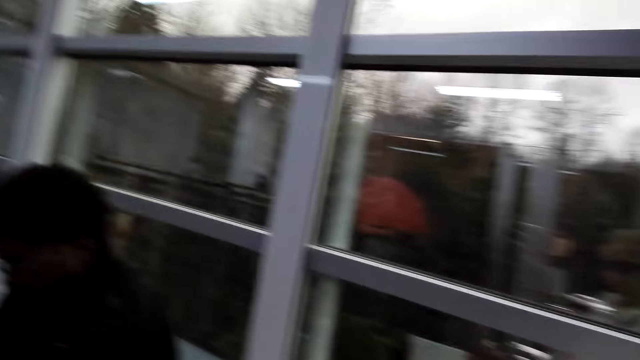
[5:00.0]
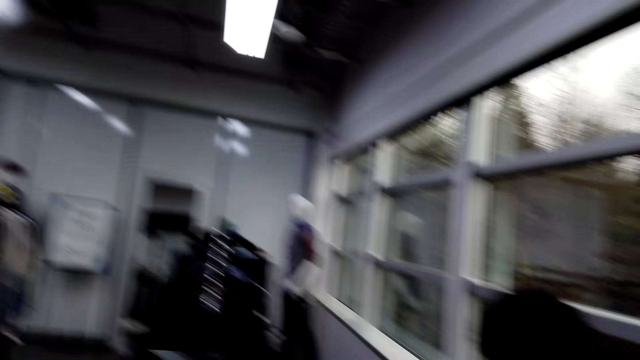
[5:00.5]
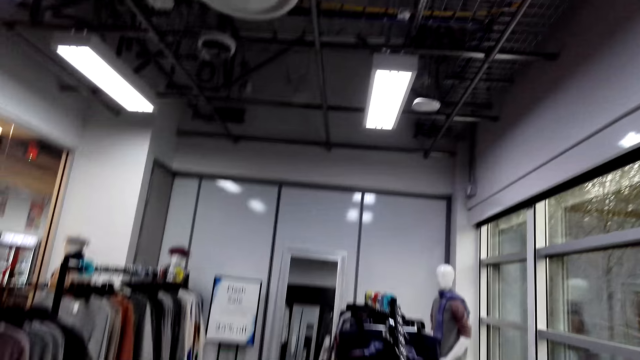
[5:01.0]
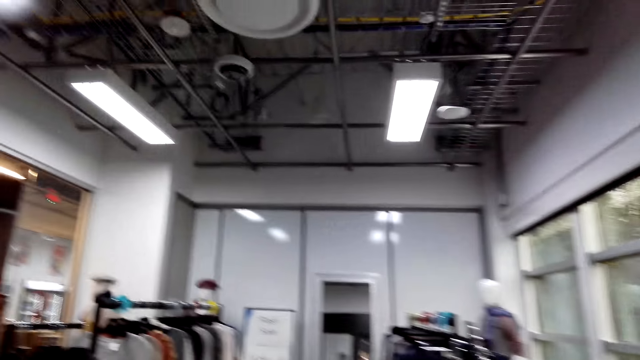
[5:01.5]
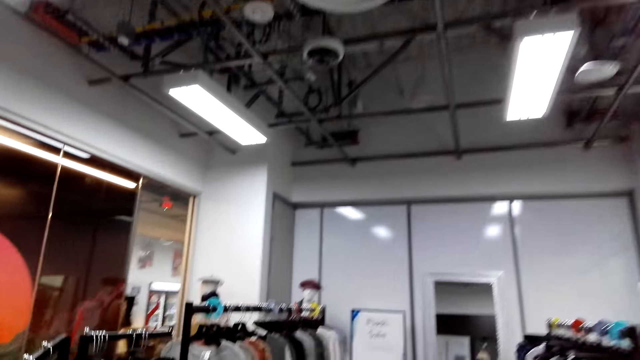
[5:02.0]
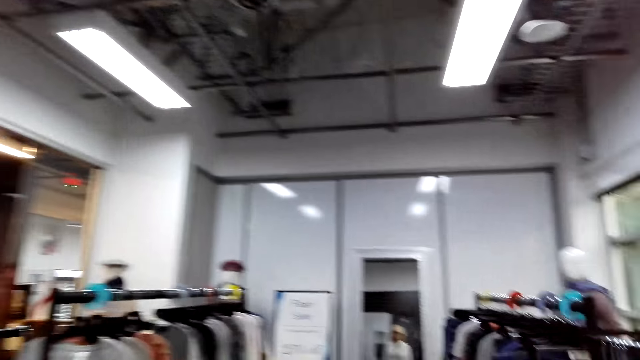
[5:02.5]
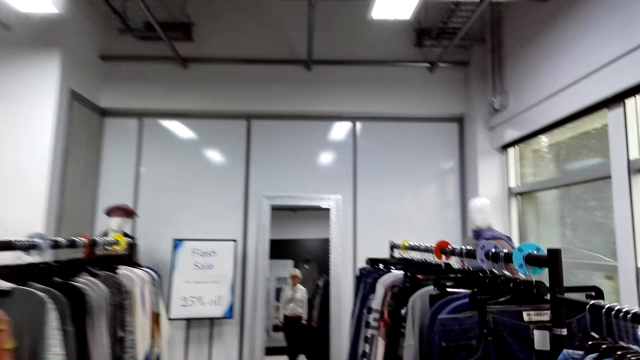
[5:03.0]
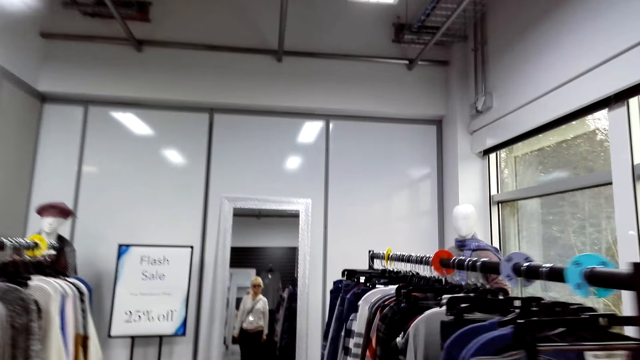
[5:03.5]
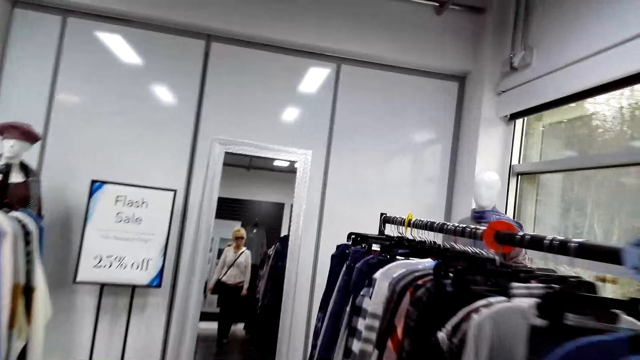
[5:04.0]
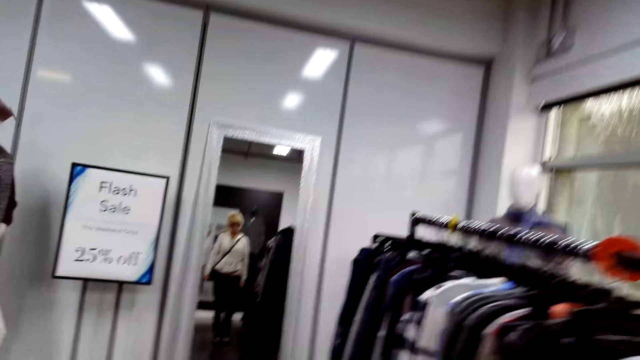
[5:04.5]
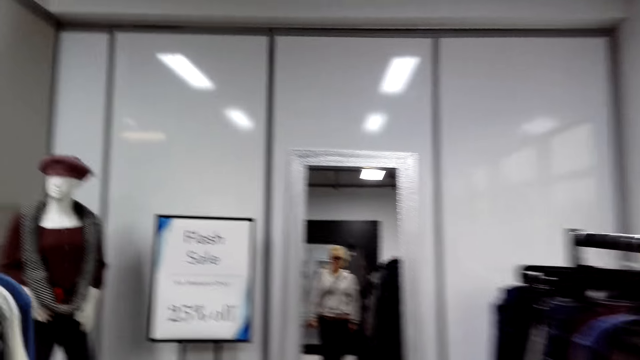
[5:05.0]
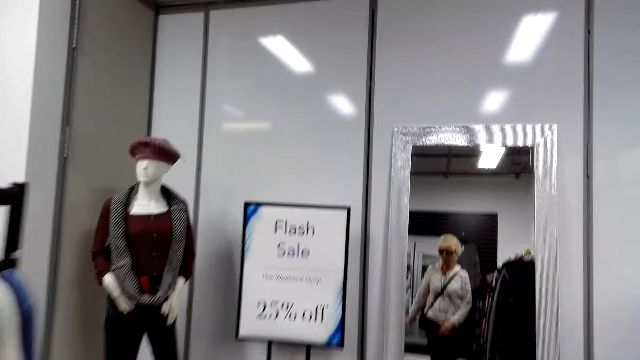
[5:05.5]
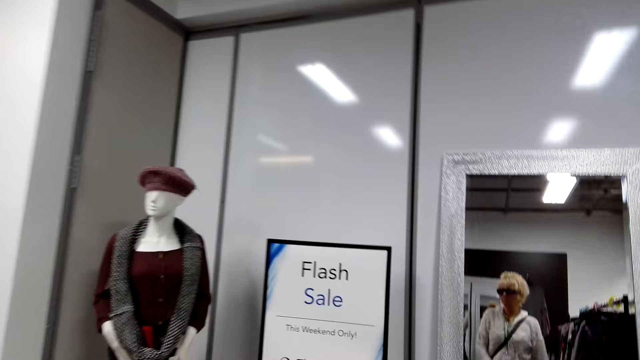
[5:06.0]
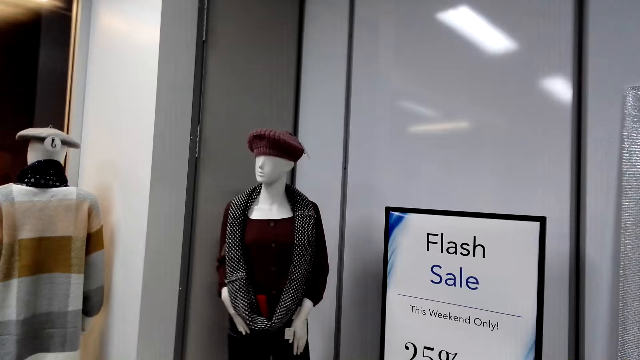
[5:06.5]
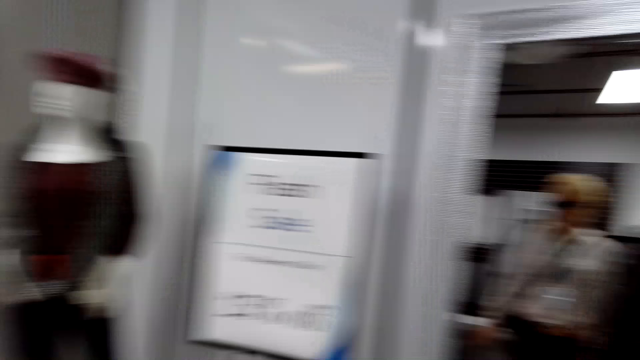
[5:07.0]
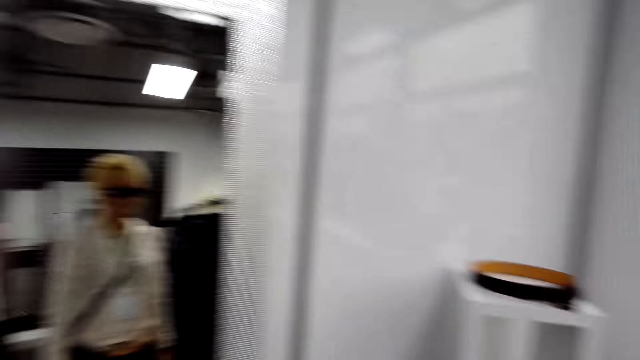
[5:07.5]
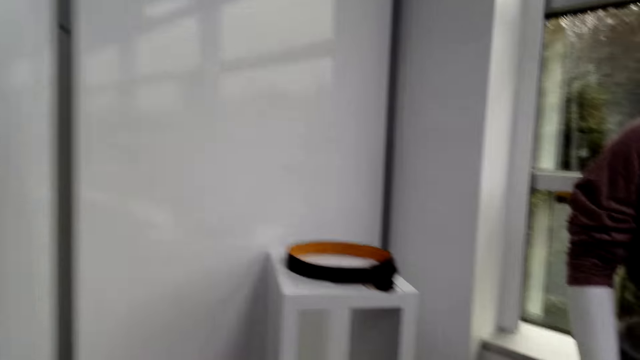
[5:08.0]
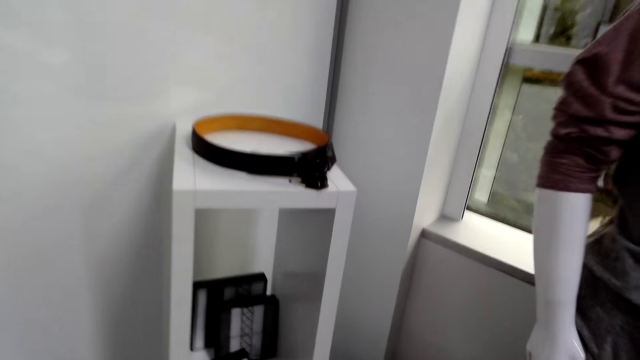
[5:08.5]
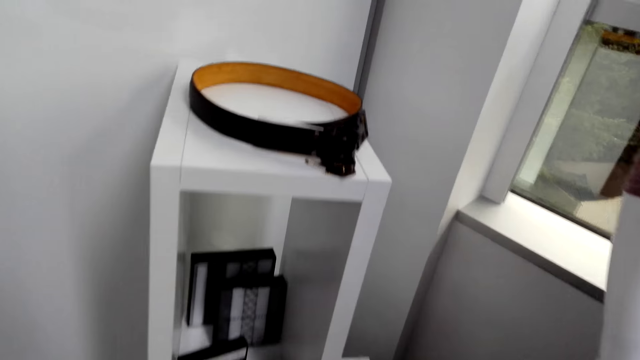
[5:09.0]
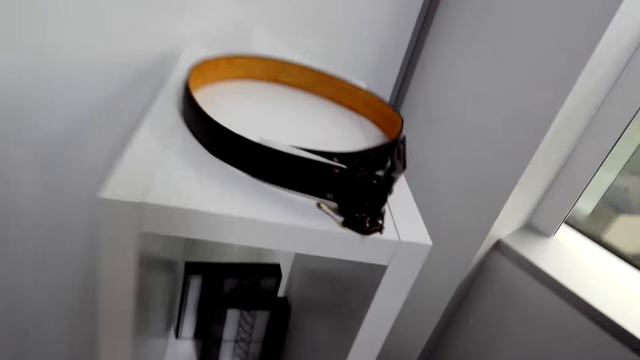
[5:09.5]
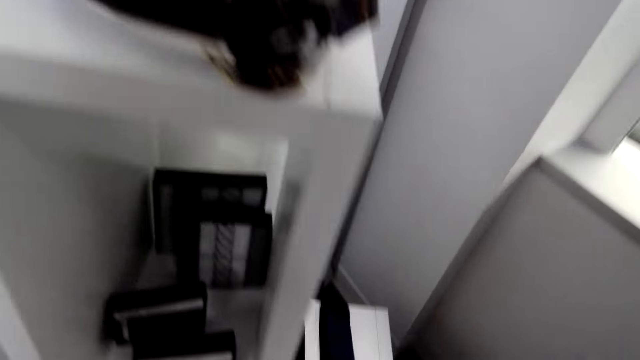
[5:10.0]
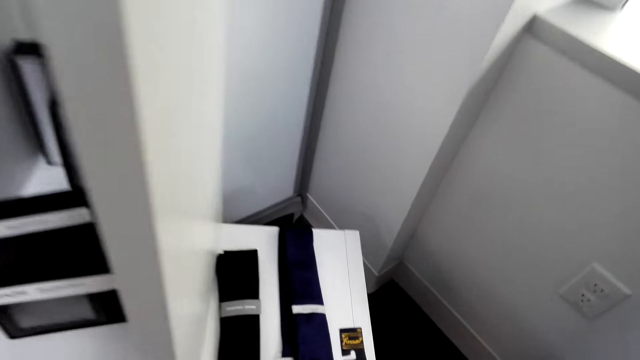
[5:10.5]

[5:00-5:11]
The camera wearer walks in the clothing store.

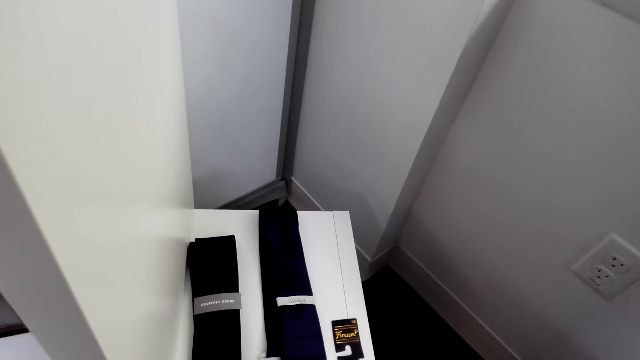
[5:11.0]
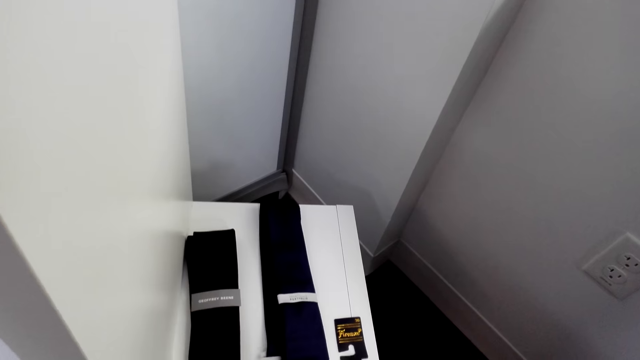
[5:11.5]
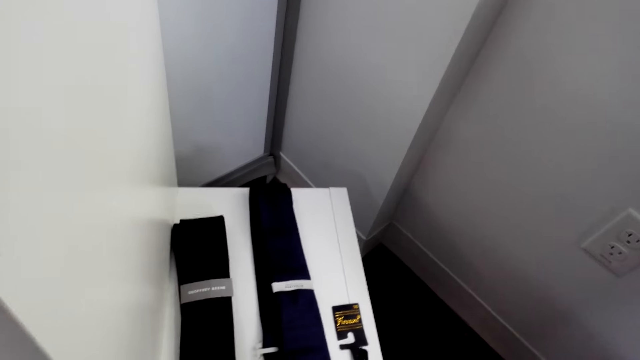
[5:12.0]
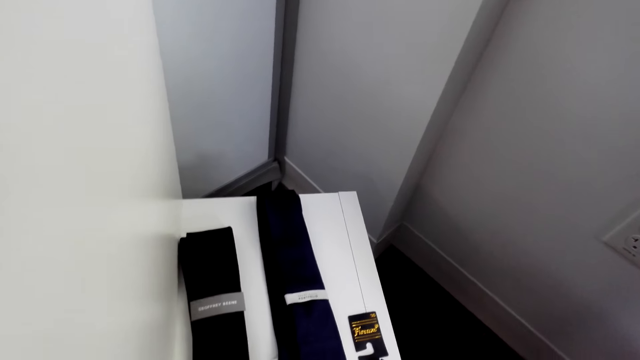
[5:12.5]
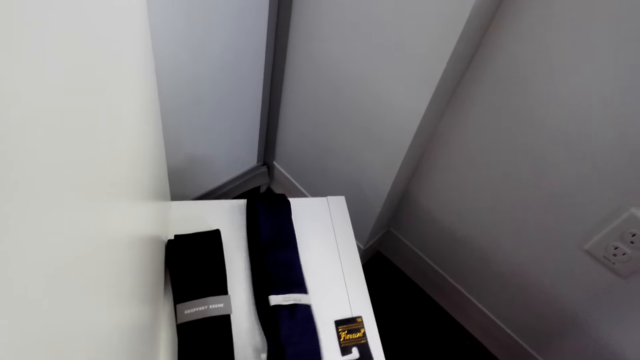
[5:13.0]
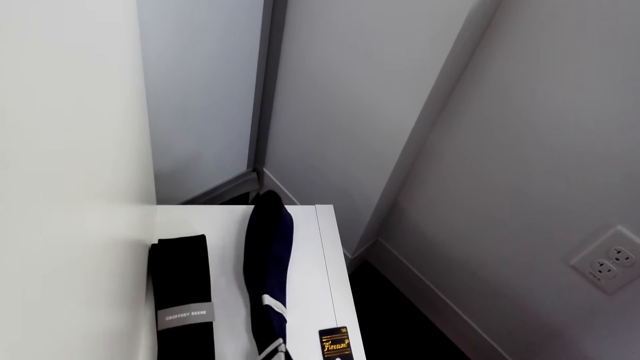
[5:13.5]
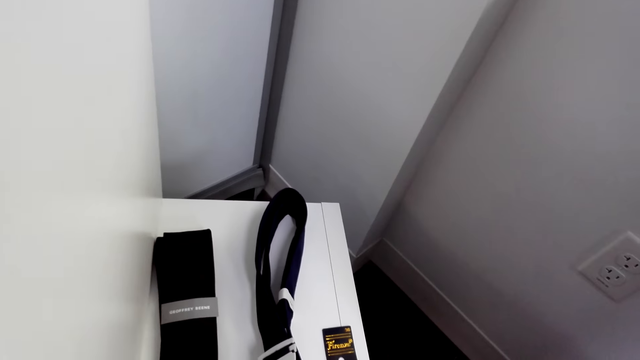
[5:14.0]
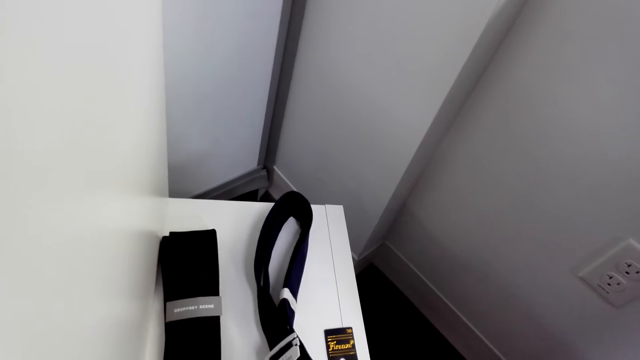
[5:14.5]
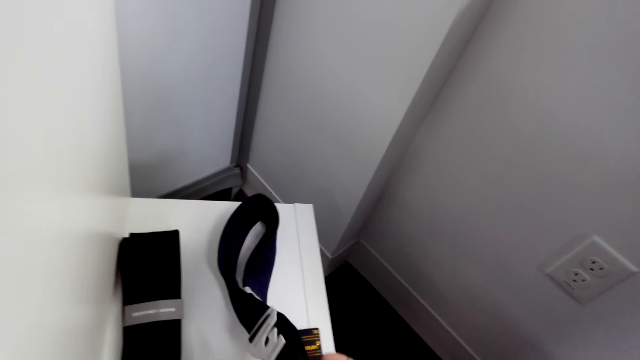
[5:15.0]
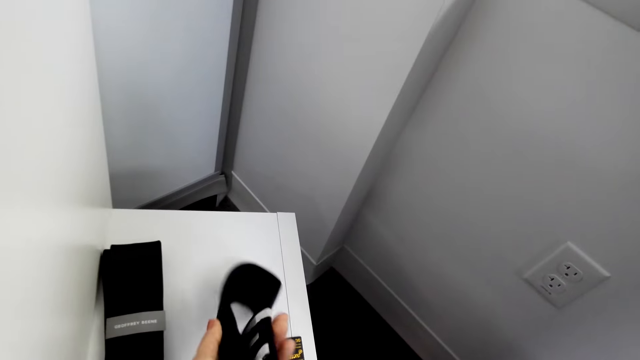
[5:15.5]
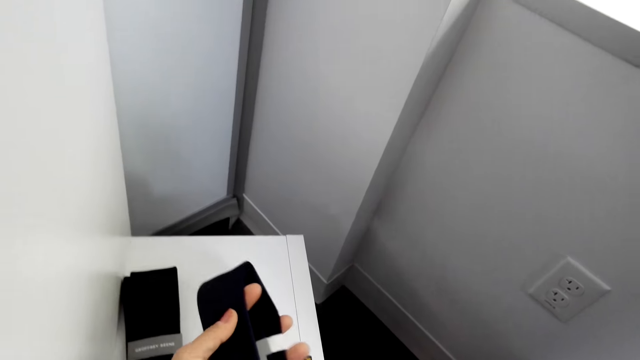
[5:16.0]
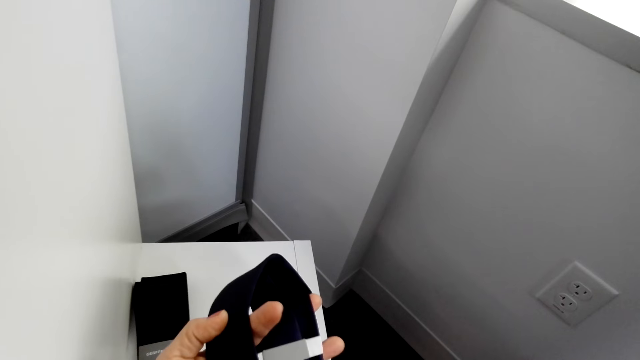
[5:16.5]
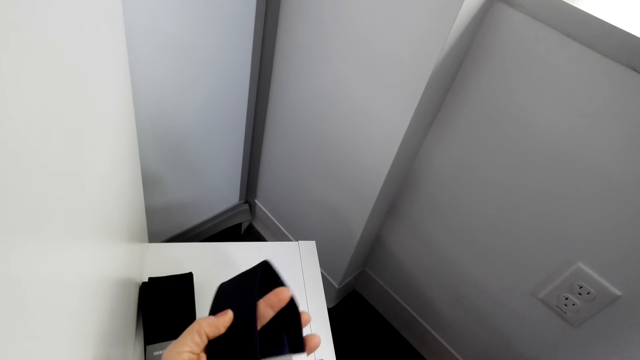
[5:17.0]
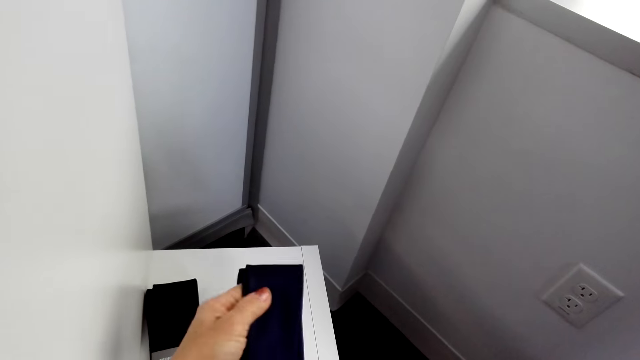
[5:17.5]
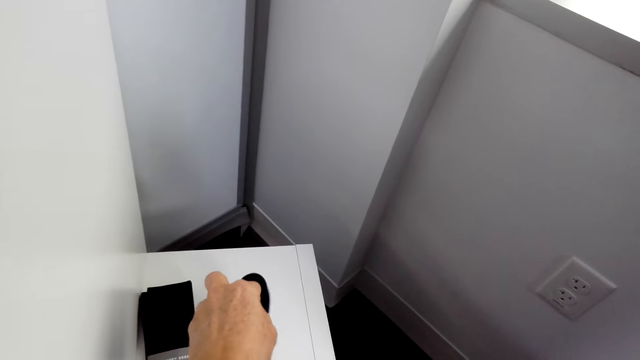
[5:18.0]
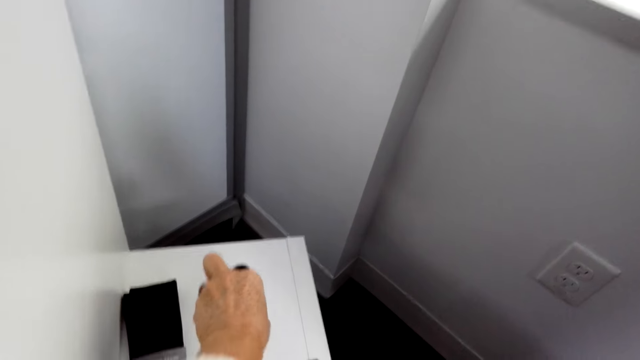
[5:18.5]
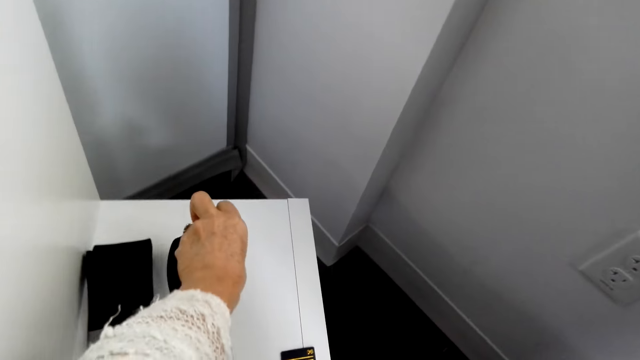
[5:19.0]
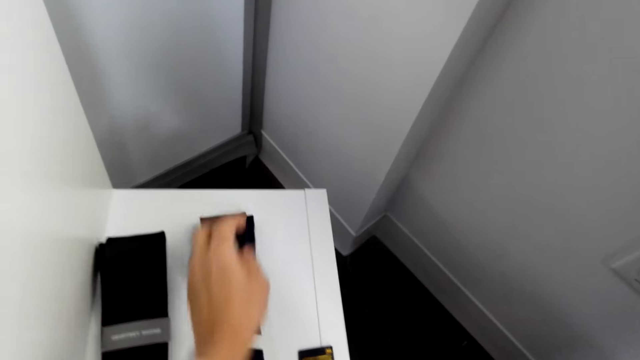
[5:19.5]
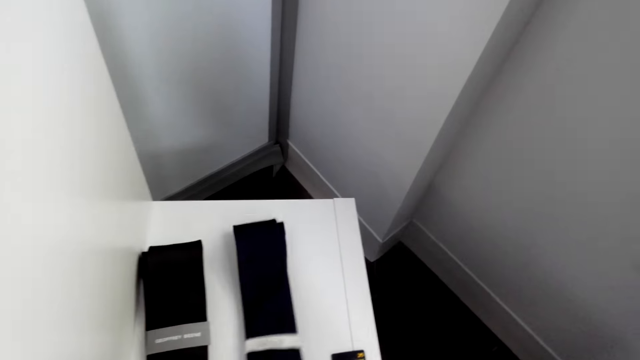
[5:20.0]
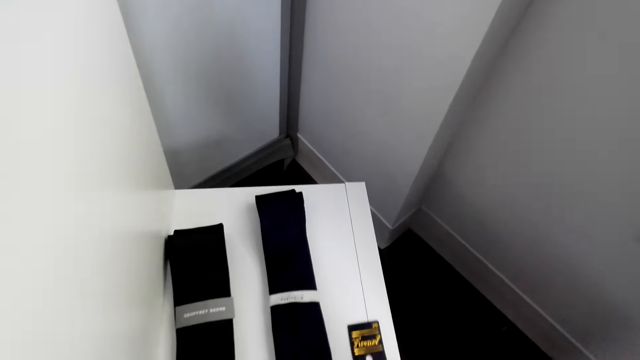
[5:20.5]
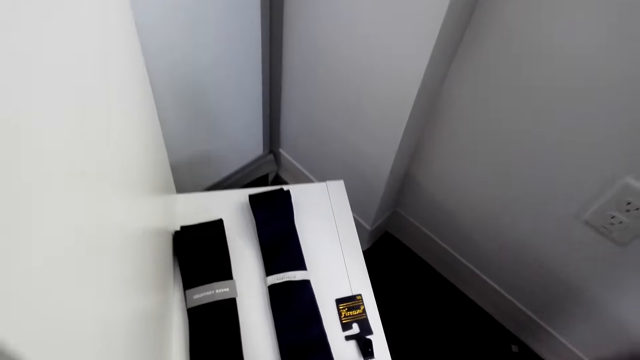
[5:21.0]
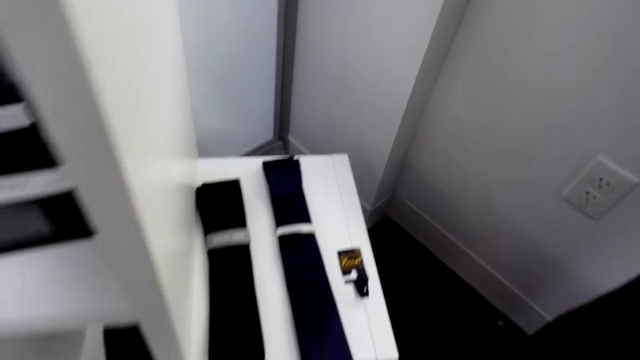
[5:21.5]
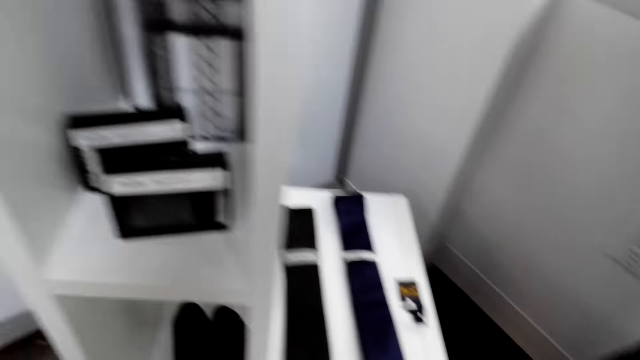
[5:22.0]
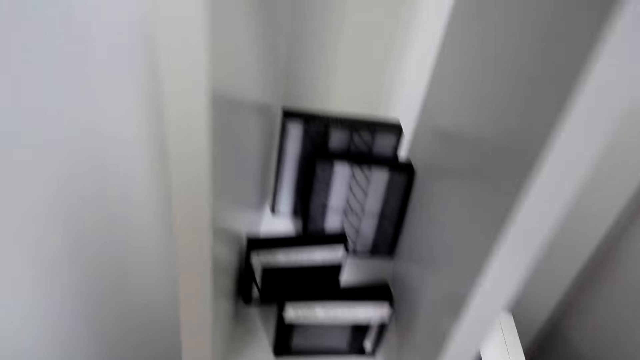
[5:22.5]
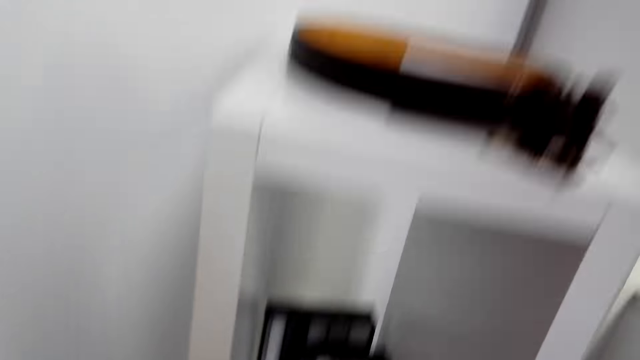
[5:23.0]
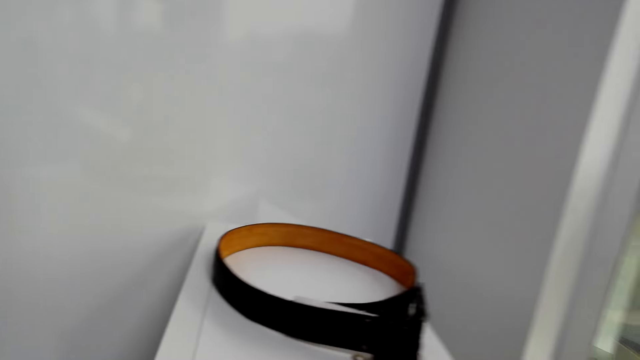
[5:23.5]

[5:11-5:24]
The camera wearer checks the neck tie. They pick the tie from the display cabinet. They place the tie on the display cabinet. They look around.
